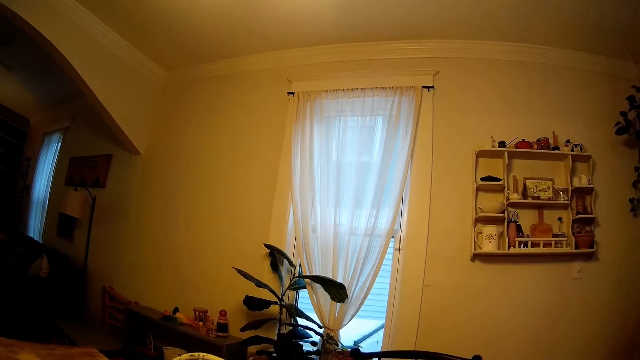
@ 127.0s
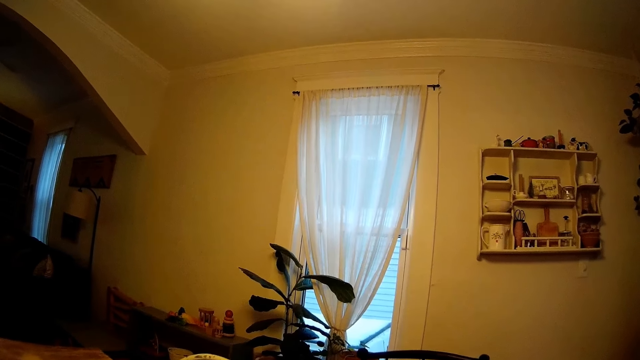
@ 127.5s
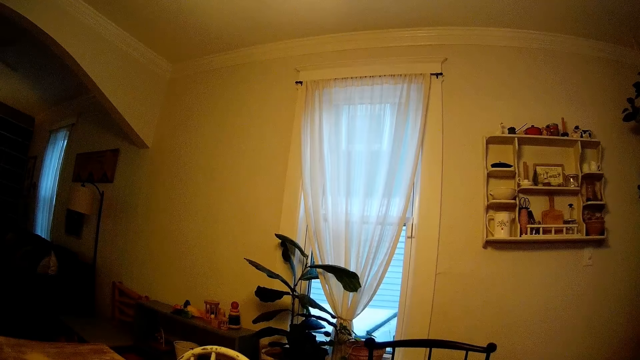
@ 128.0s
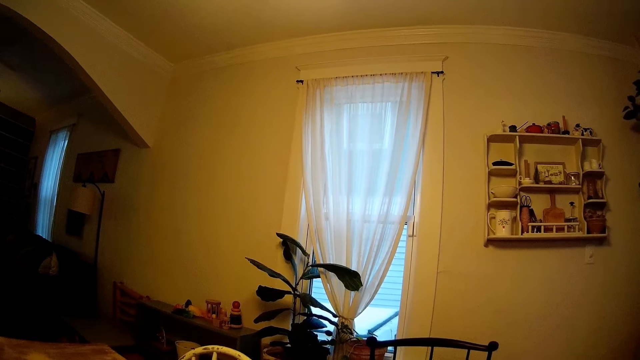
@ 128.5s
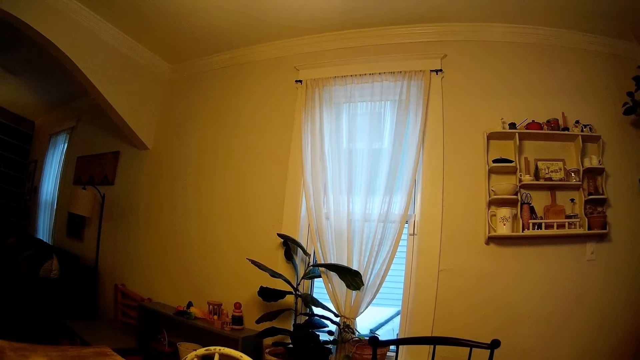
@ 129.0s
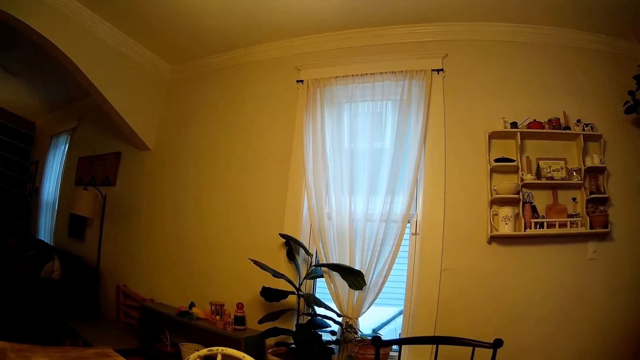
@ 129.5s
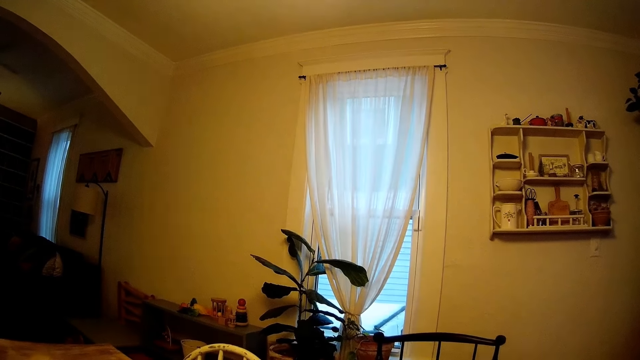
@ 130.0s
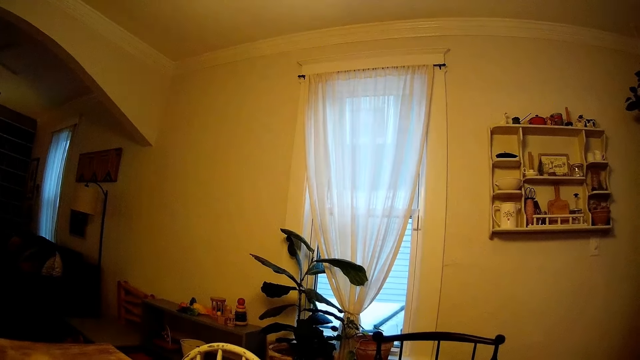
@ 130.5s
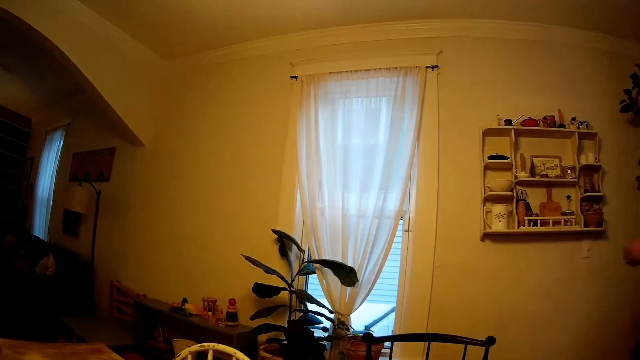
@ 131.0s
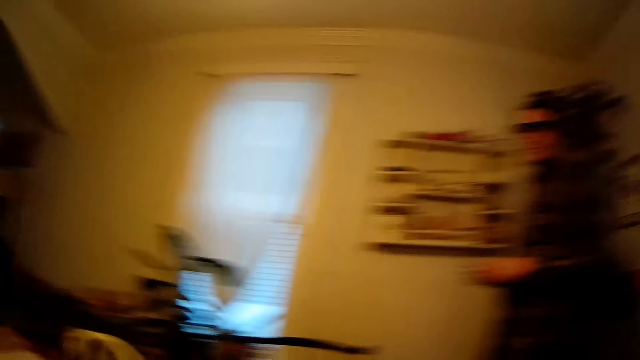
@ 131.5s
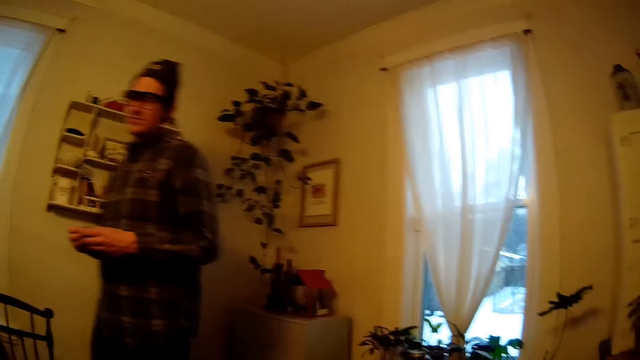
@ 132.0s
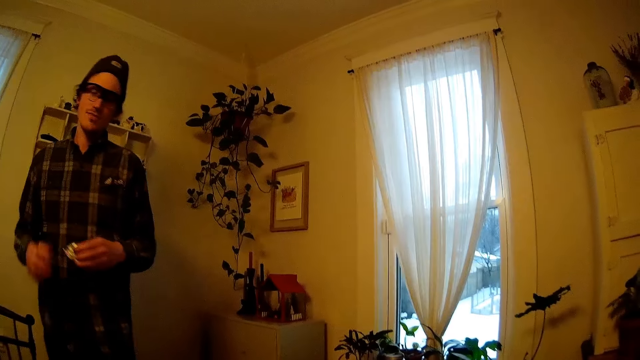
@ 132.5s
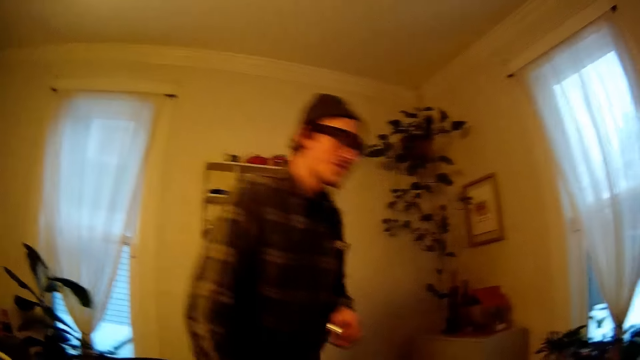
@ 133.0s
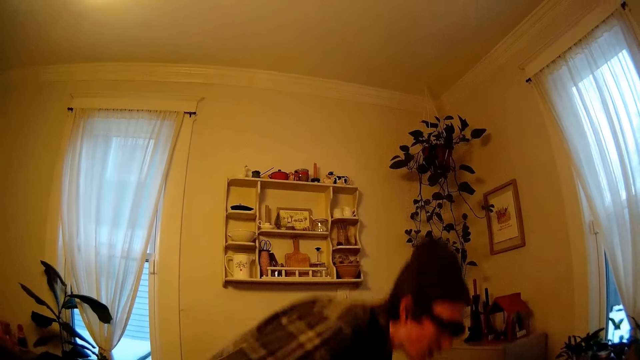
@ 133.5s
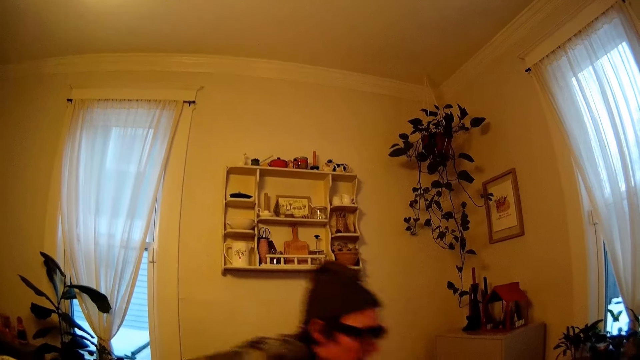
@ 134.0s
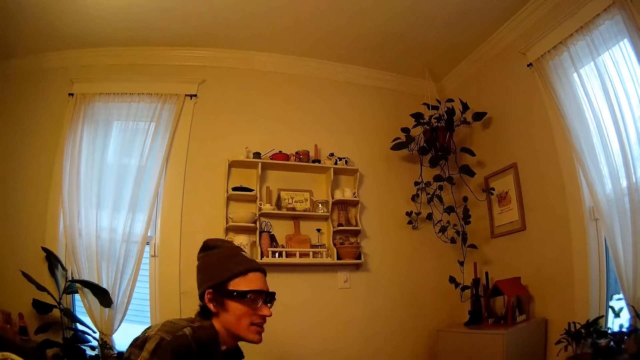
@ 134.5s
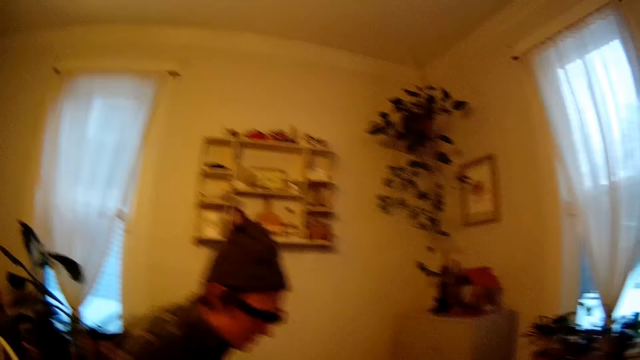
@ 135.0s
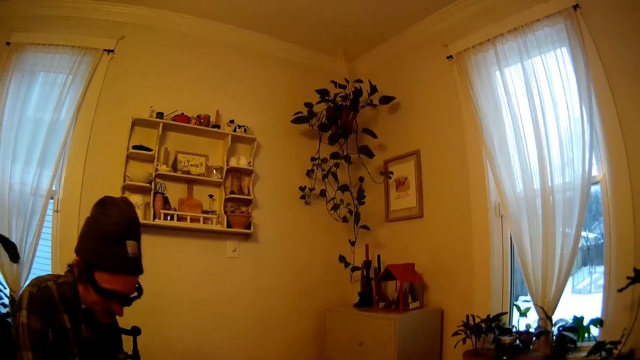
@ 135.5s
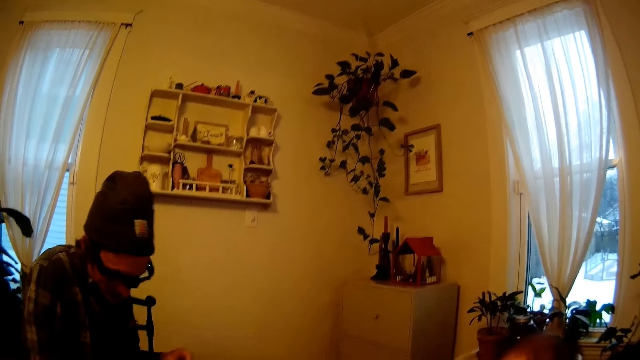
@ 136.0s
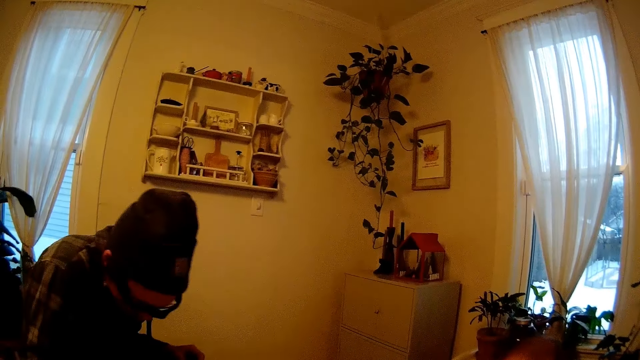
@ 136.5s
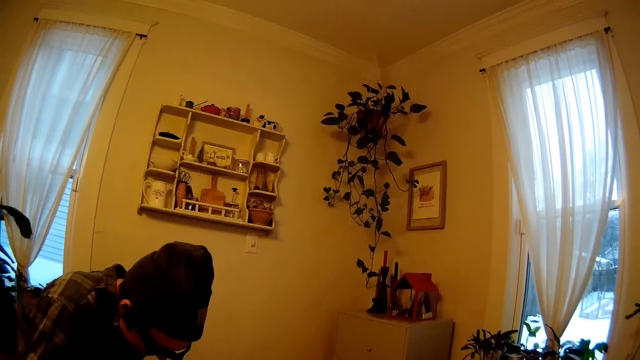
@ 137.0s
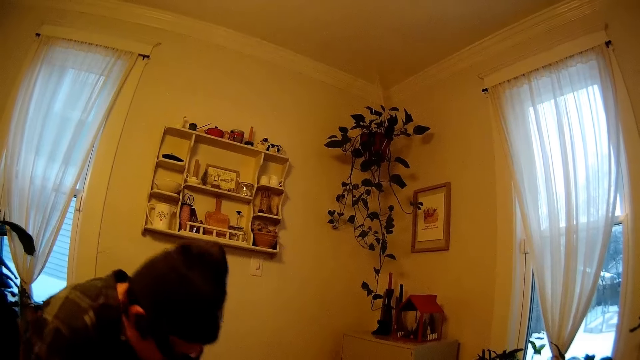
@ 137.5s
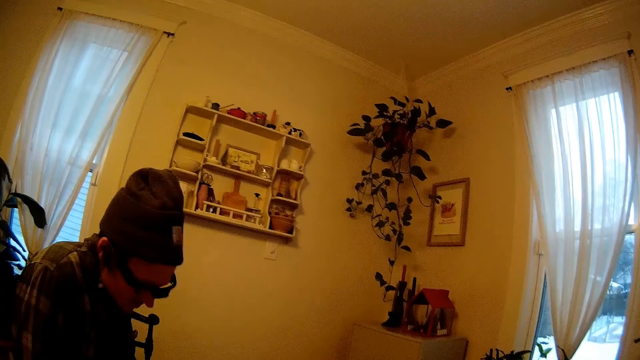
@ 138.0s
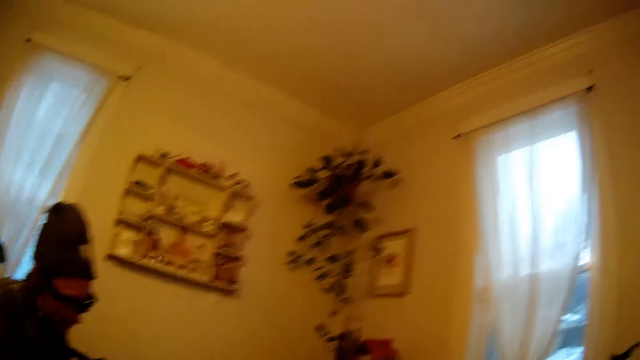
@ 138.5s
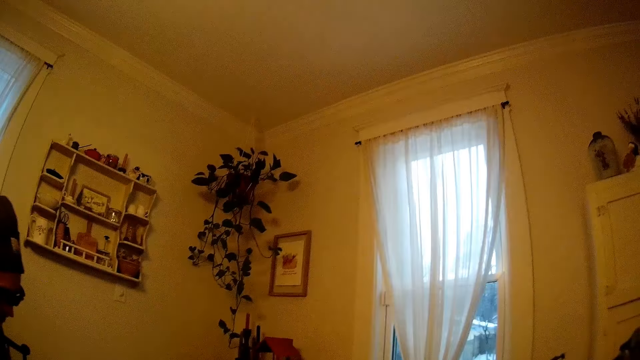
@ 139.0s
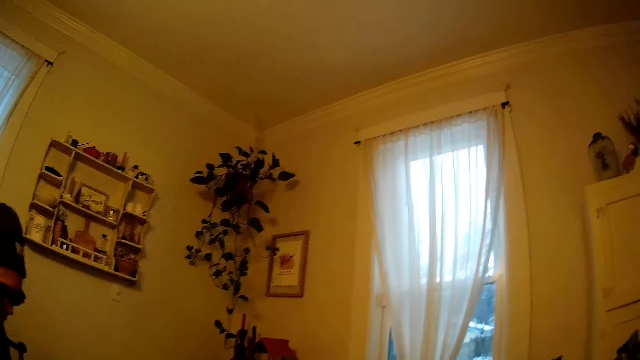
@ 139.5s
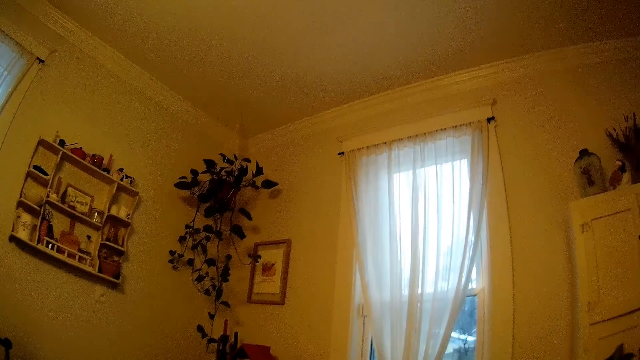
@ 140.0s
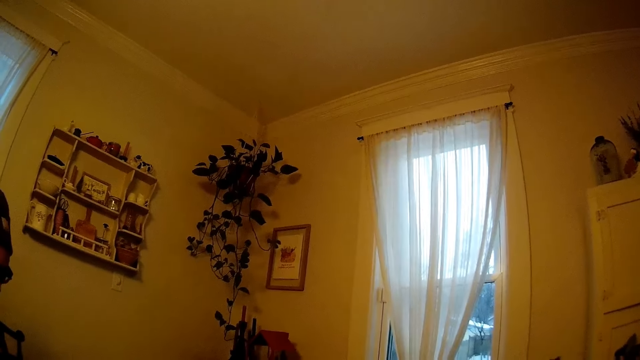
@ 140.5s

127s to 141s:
A man walks around. The man removes his right hand from the object in his hand. The man sits on the chair. The man moves around. A baby looks at the table.

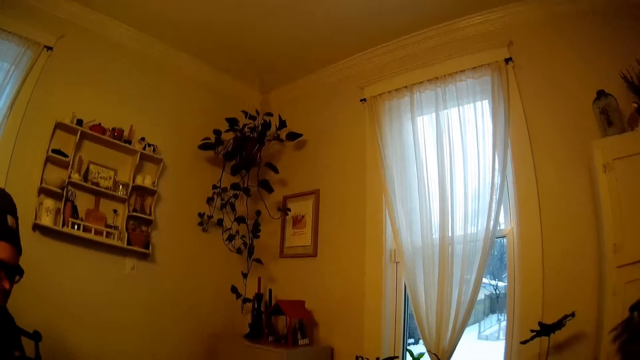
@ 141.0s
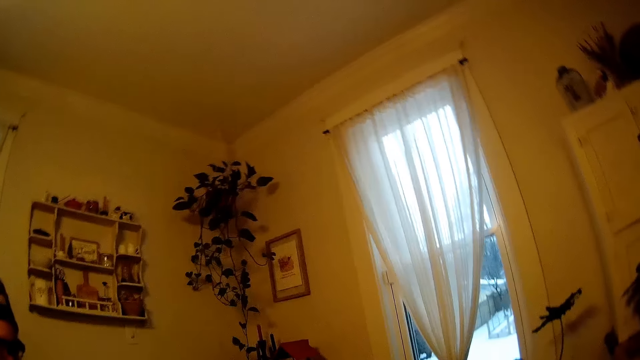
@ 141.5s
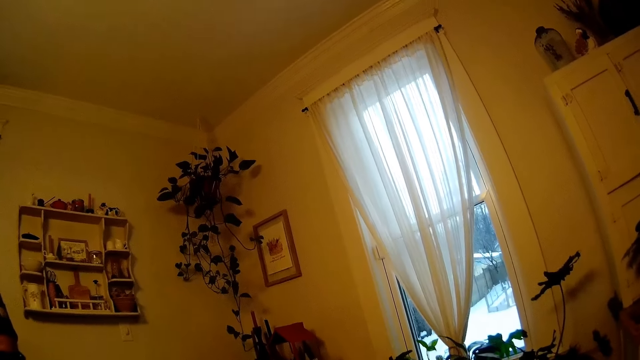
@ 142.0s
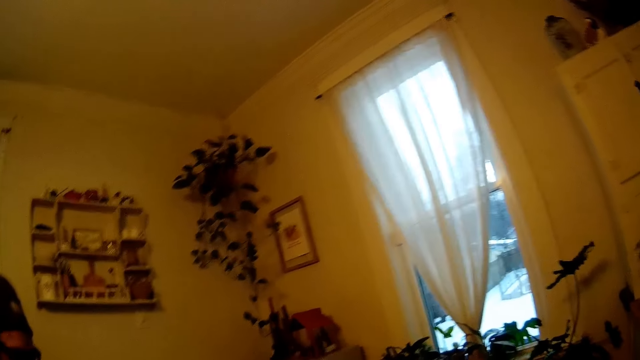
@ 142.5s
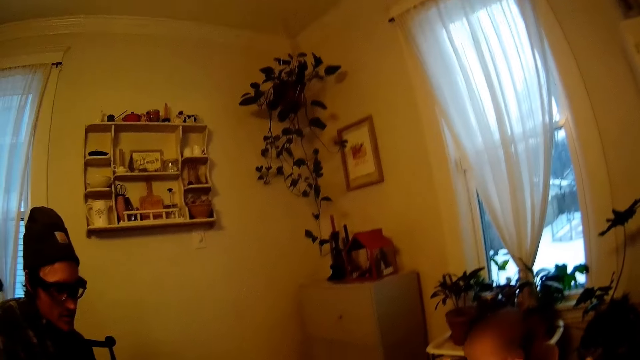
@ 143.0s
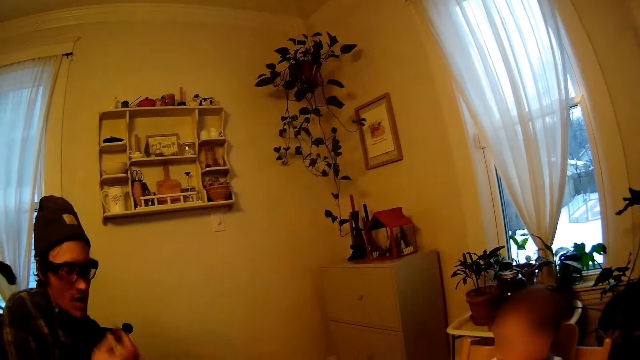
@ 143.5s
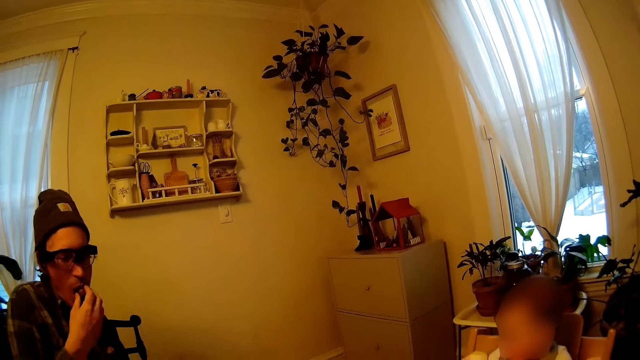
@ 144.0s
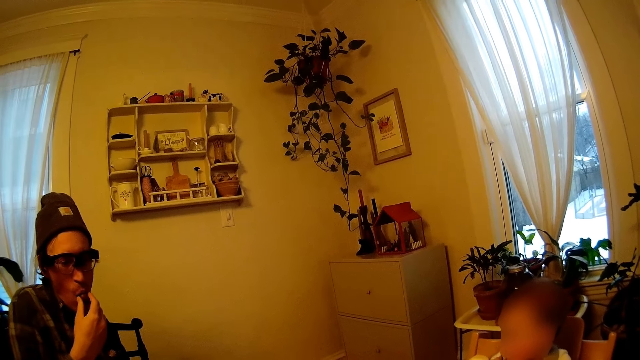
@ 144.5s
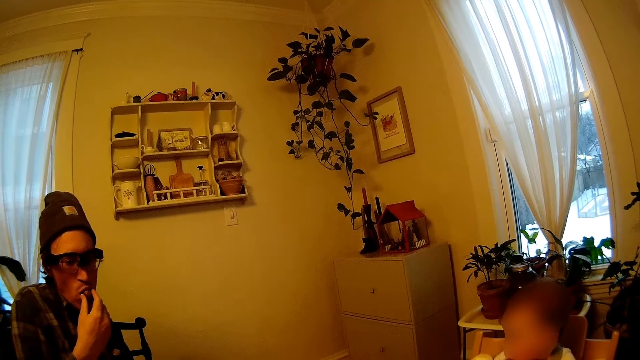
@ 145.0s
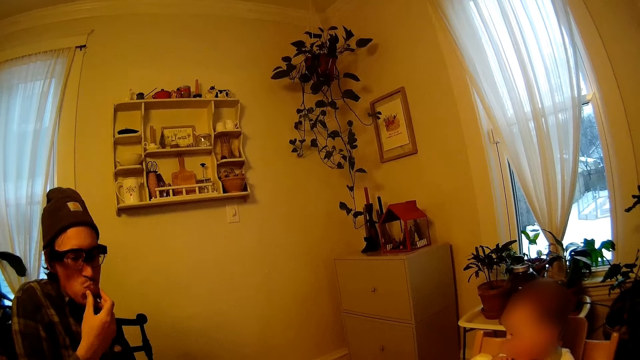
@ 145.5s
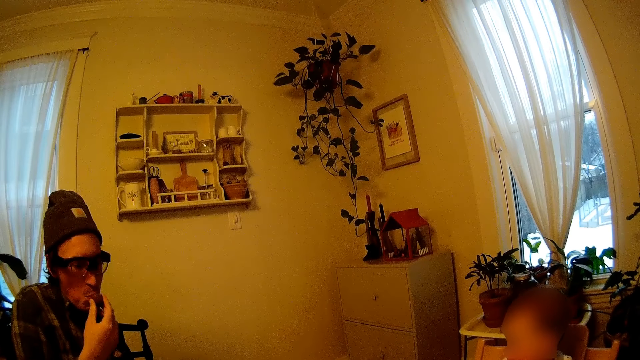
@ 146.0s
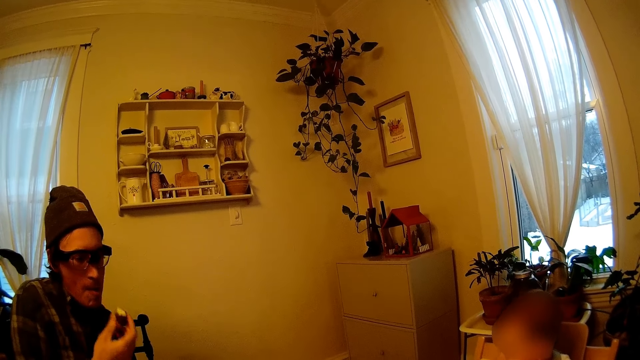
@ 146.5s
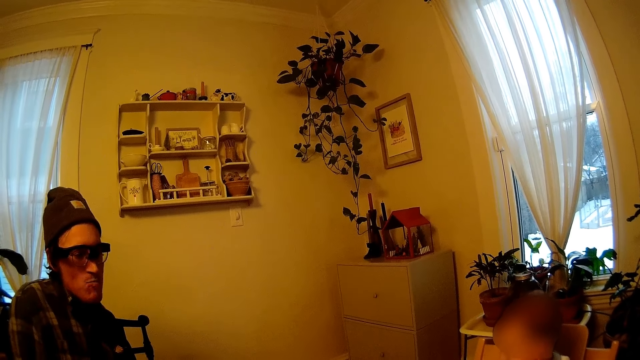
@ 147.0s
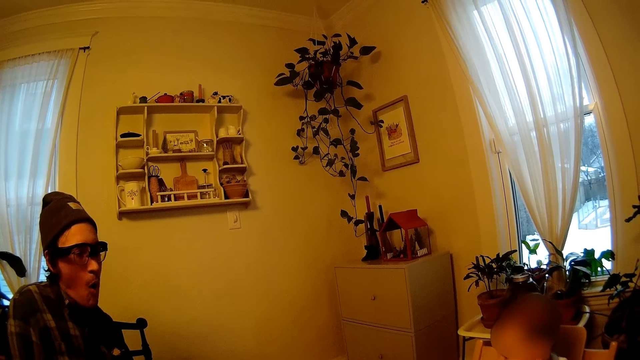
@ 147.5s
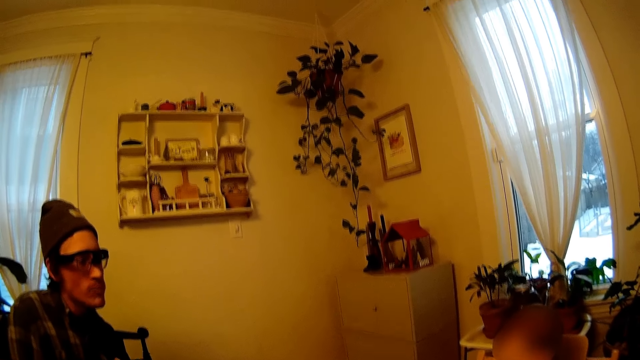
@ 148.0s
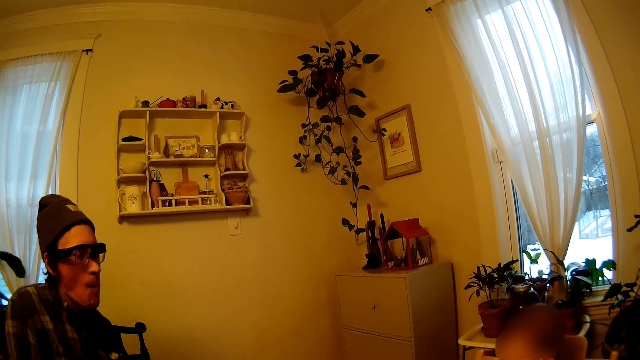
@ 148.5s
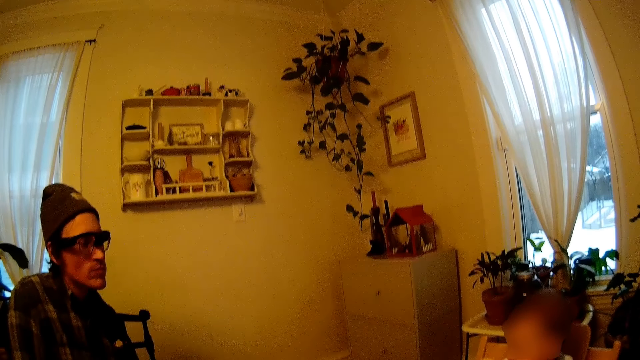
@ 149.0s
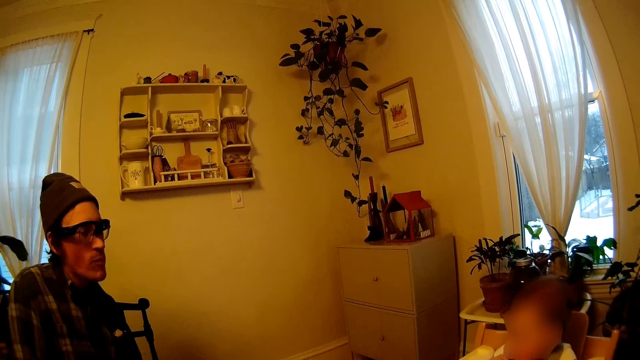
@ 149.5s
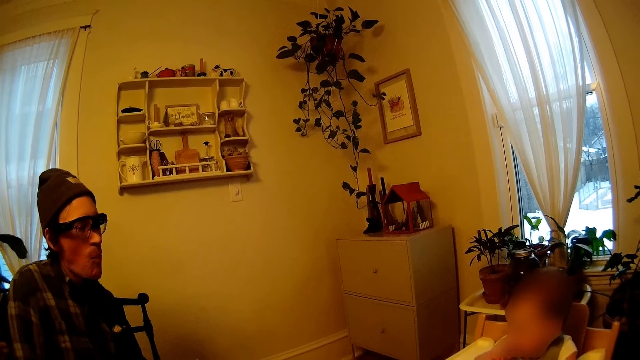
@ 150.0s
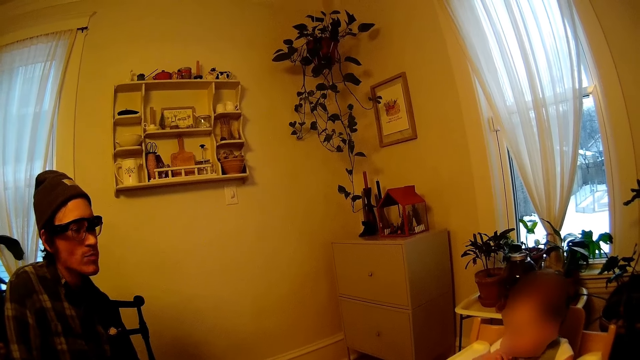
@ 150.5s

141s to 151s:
A baby looks at a man. The man puts food in his mouth with his right hand. The man removes the food from his mouth. The man eats the food in his mouth.
